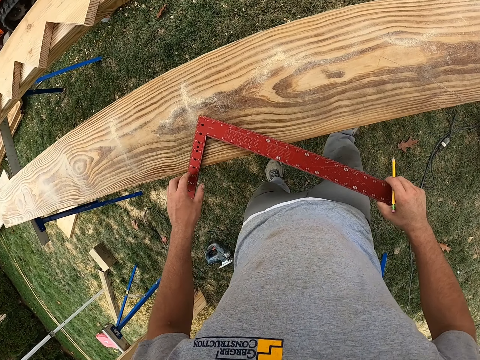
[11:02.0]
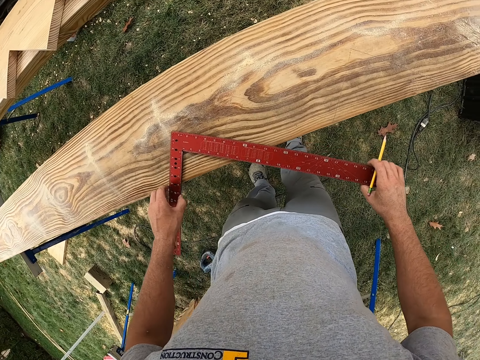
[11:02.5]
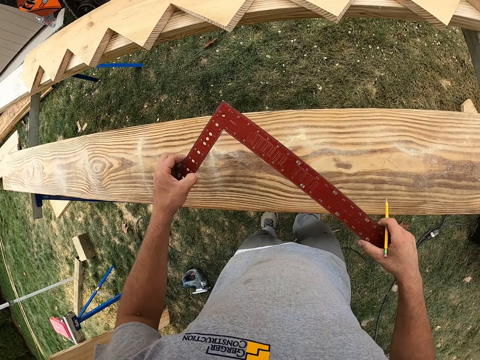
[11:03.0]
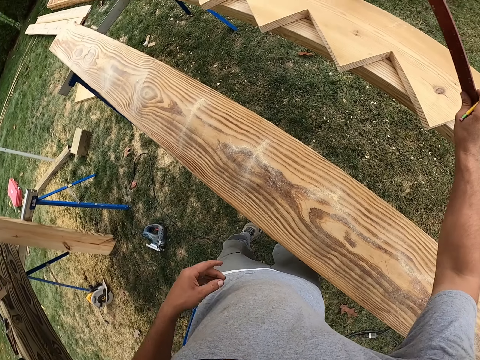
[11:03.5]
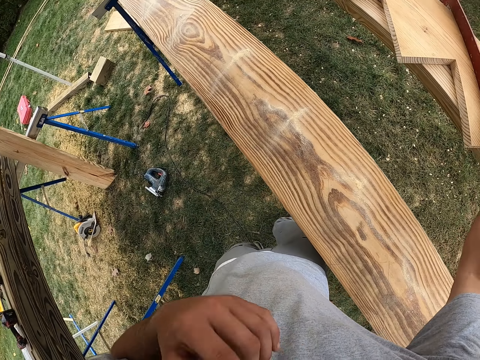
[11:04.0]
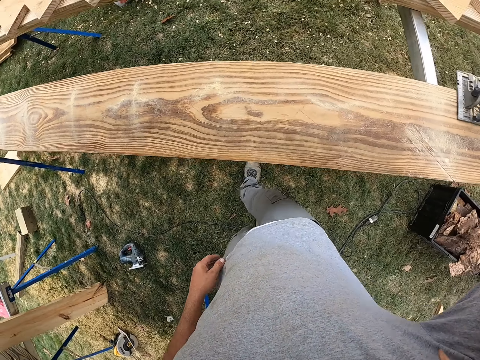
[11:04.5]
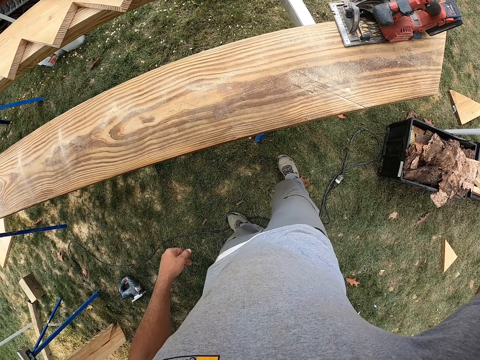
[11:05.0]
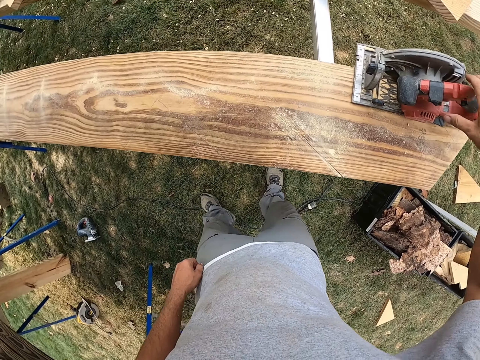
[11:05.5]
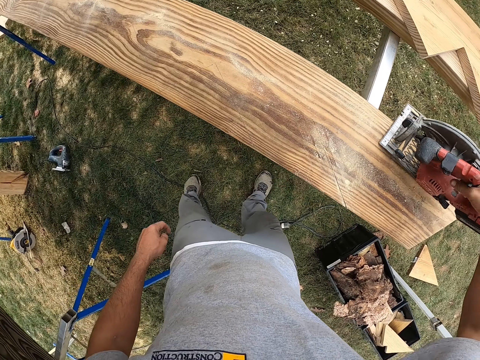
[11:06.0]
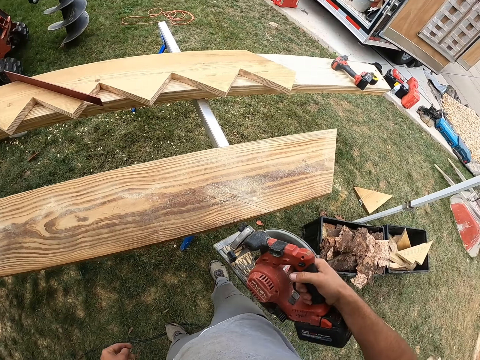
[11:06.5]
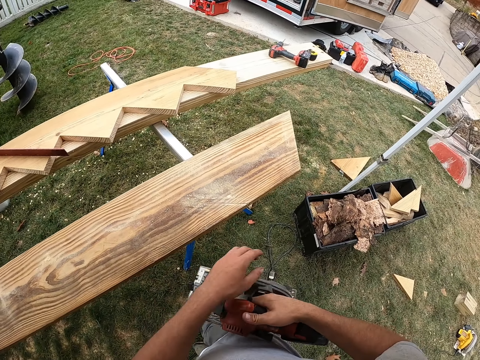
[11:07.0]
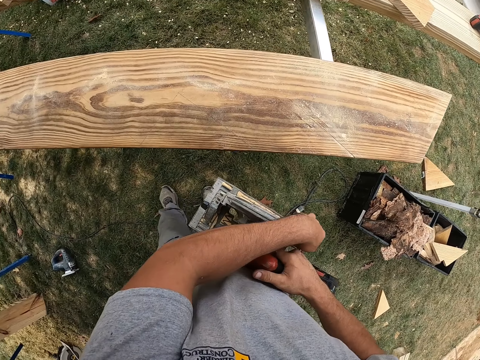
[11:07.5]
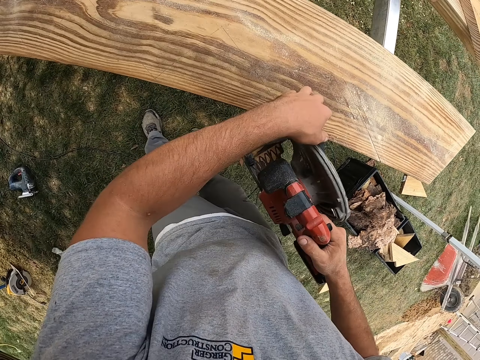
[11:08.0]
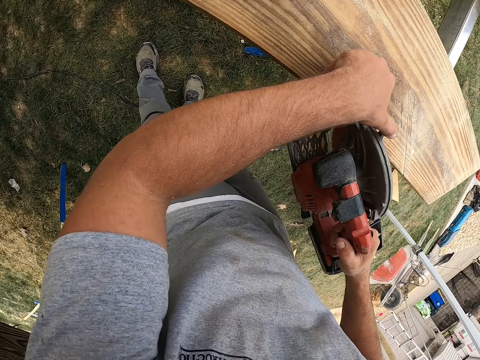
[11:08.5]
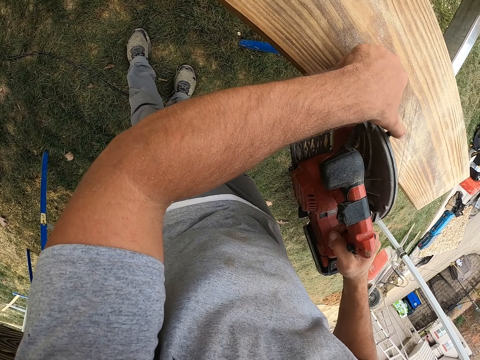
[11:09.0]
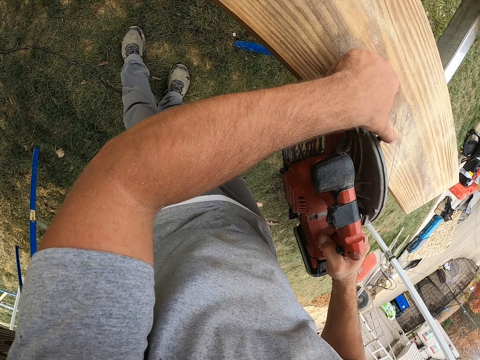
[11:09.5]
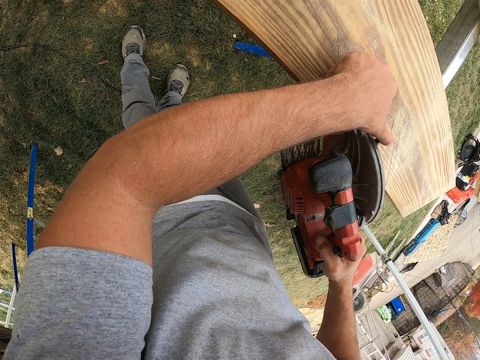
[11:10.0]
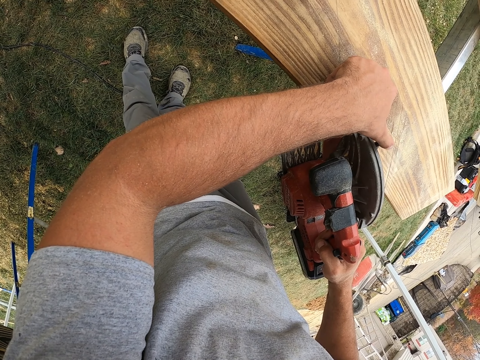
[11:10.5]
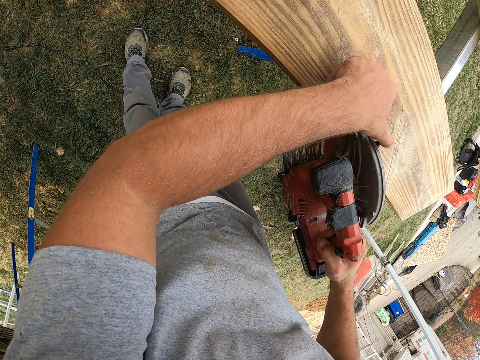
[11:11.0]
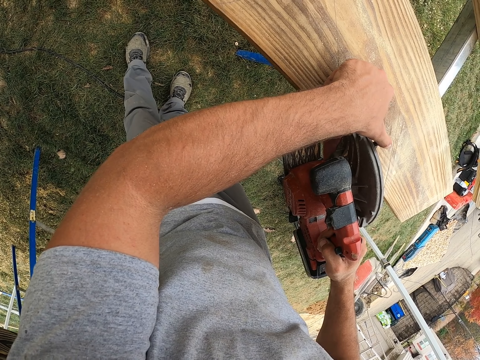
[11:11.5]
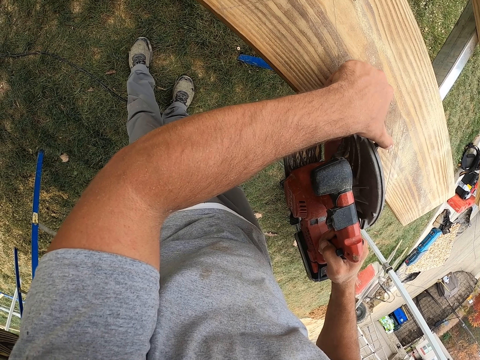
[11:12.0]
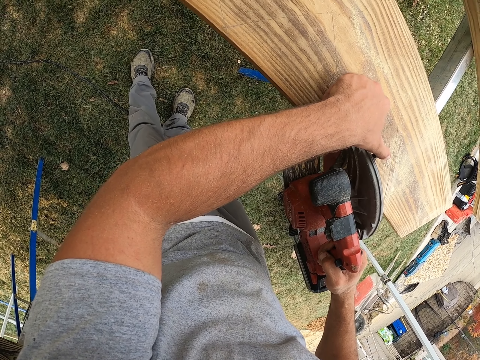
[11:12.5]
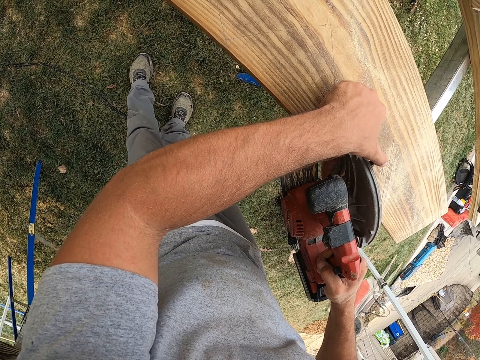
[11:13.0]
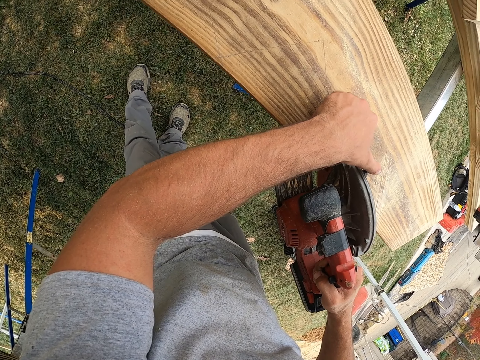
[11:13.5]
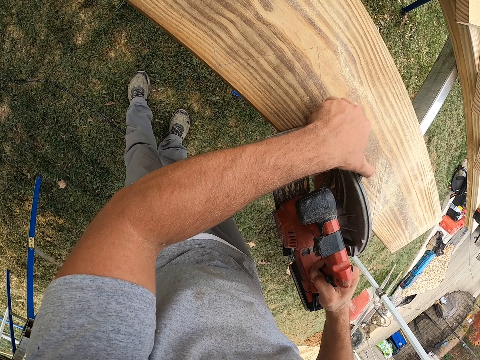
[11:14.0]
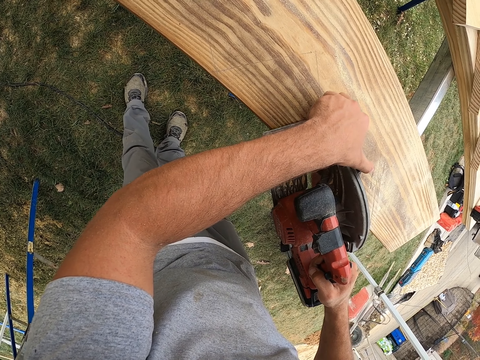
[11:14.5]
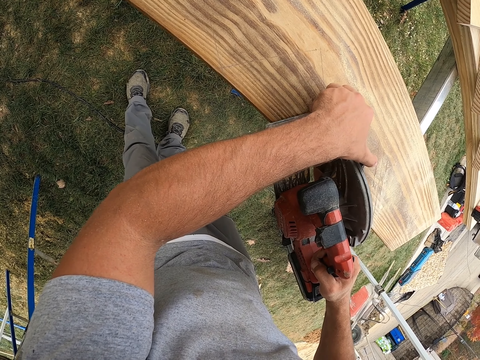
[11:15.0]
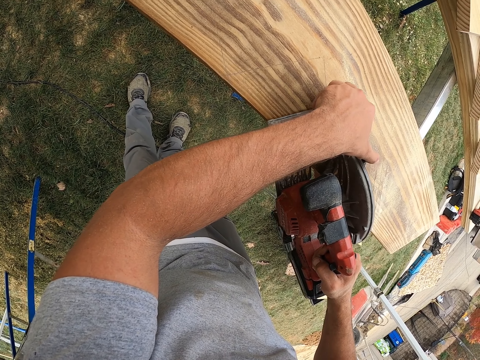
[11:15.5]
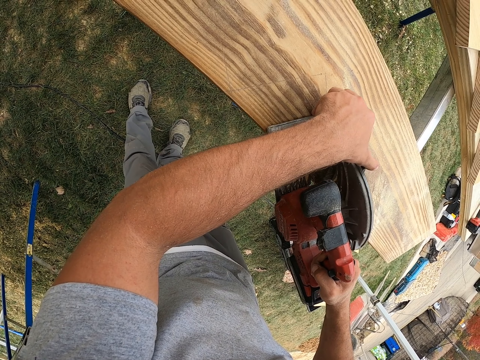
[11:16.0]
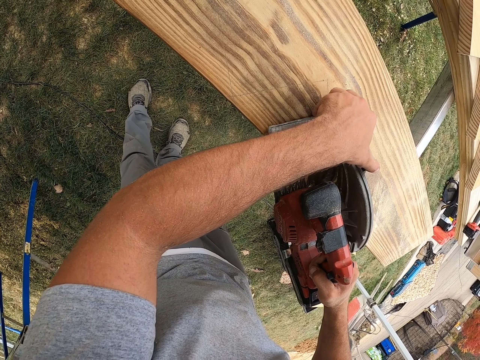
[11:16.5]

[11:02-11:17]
The camera wearer stops using a construction ruler. They put the square rule on a wood. They put a pencil on the ear. They use an electric hand circular saw to cut designs on a timber. They take the circular saw on the wood. They start the circular saw.

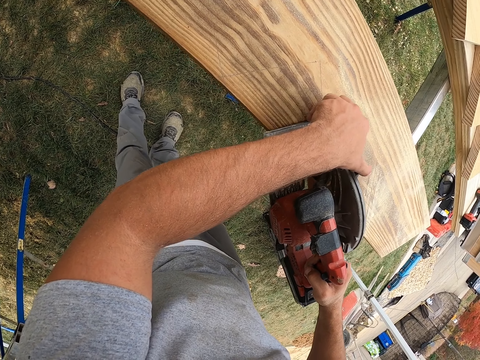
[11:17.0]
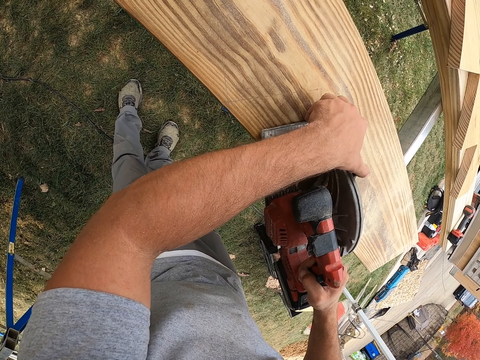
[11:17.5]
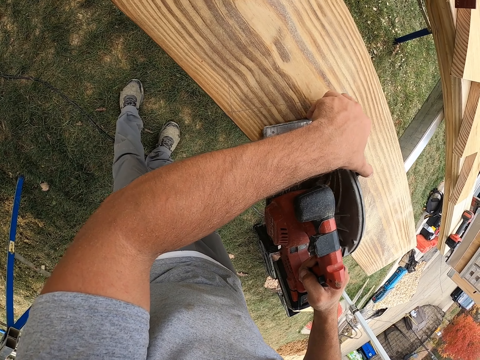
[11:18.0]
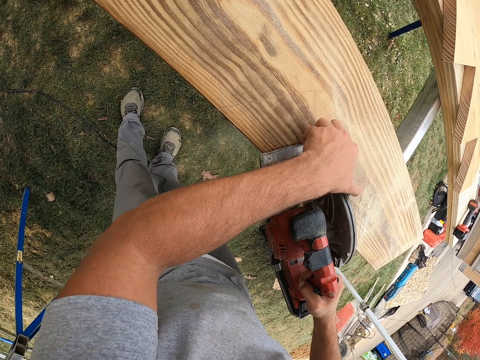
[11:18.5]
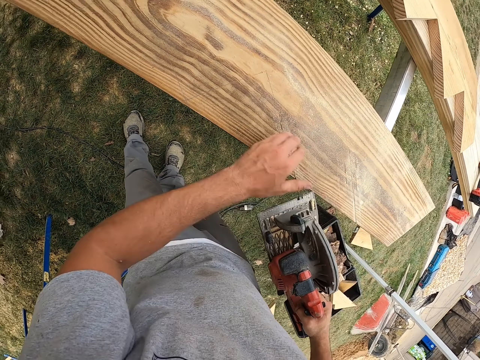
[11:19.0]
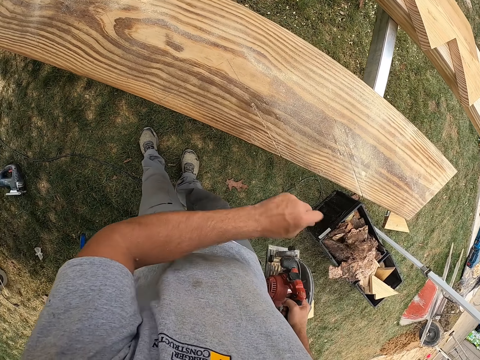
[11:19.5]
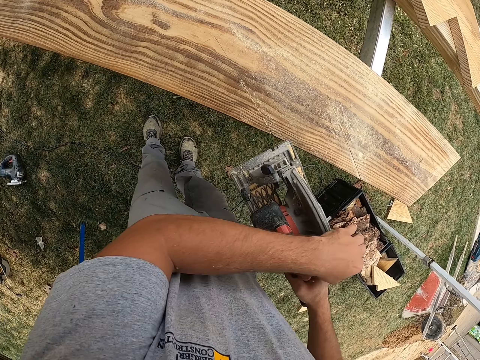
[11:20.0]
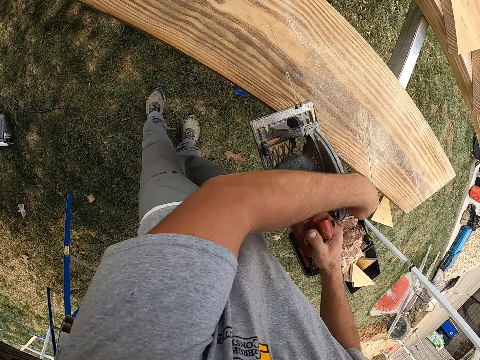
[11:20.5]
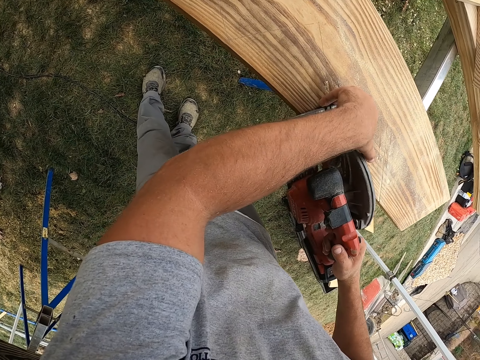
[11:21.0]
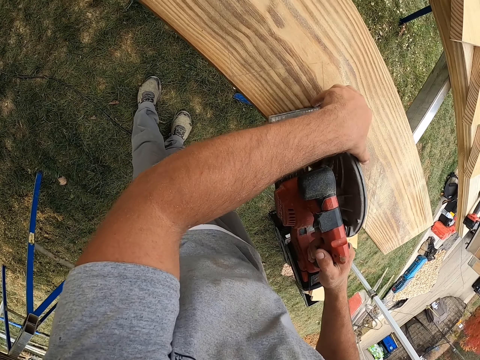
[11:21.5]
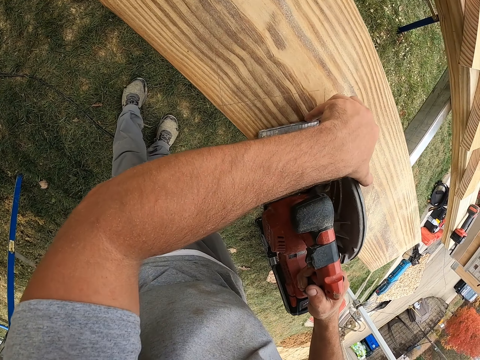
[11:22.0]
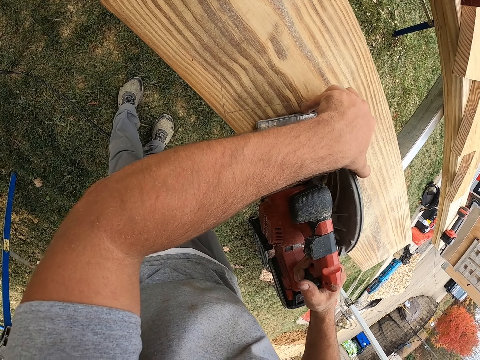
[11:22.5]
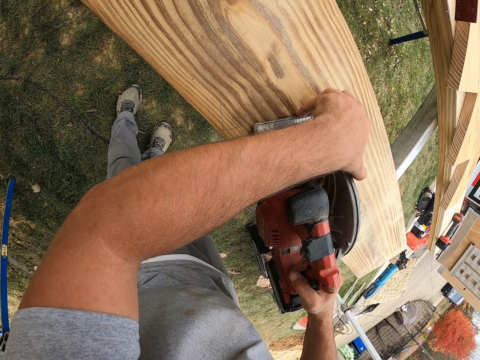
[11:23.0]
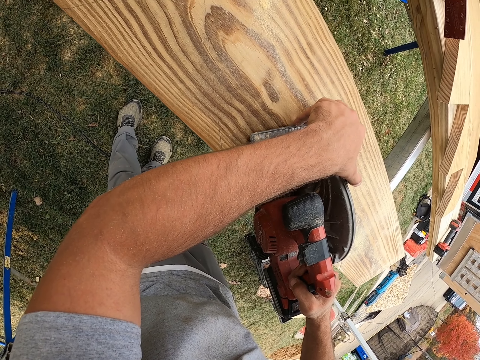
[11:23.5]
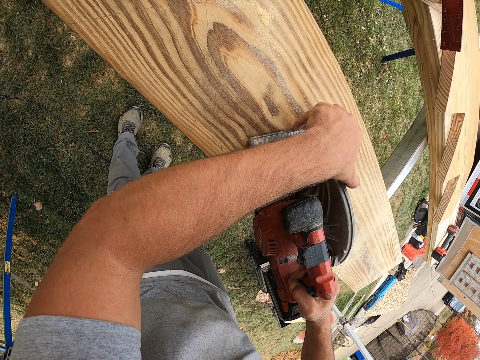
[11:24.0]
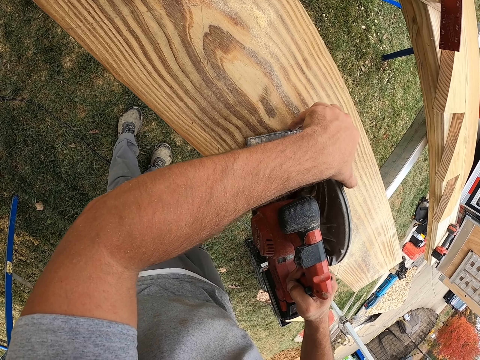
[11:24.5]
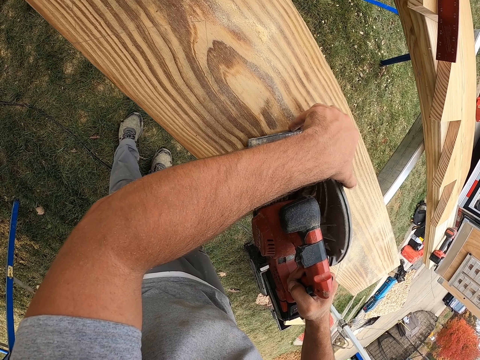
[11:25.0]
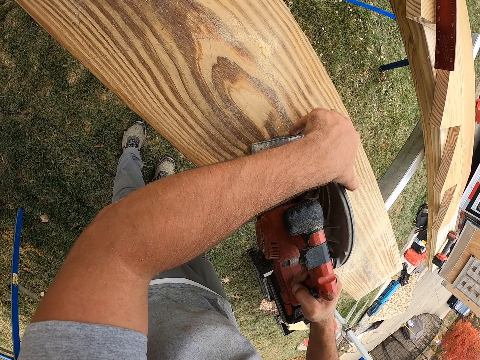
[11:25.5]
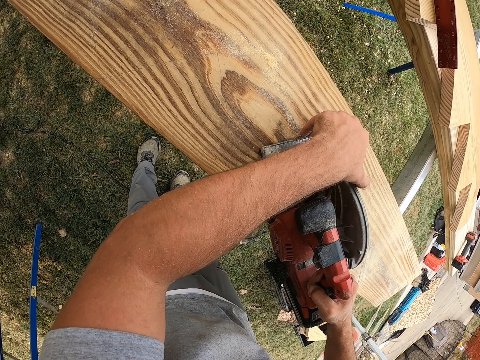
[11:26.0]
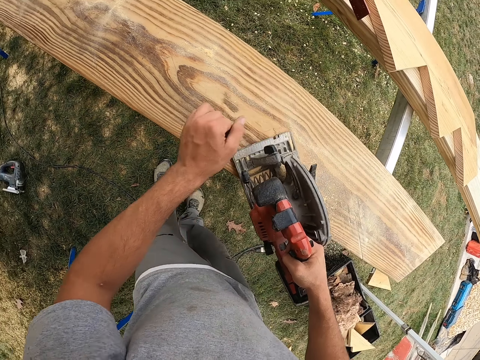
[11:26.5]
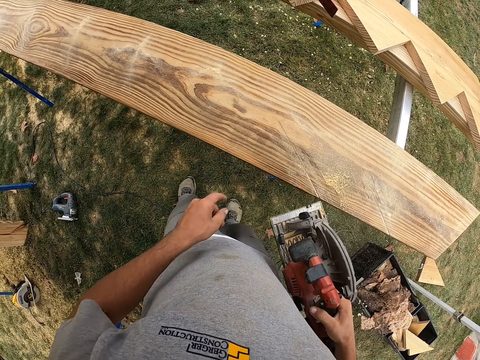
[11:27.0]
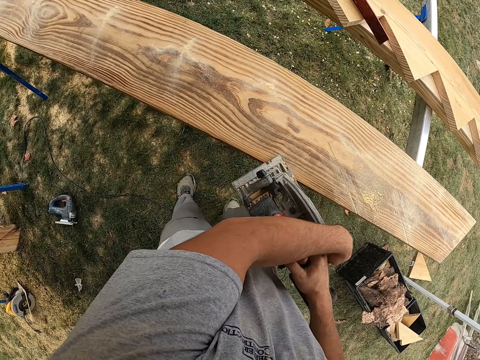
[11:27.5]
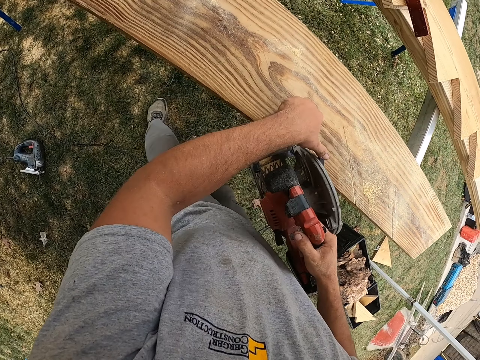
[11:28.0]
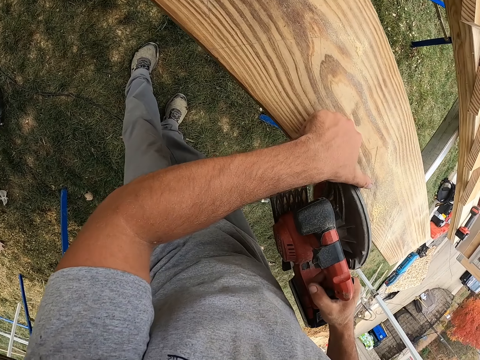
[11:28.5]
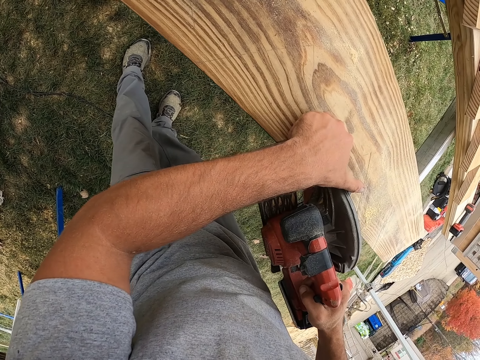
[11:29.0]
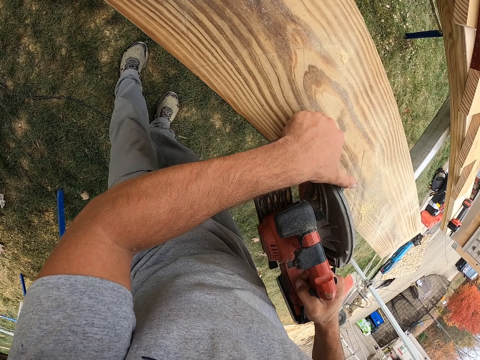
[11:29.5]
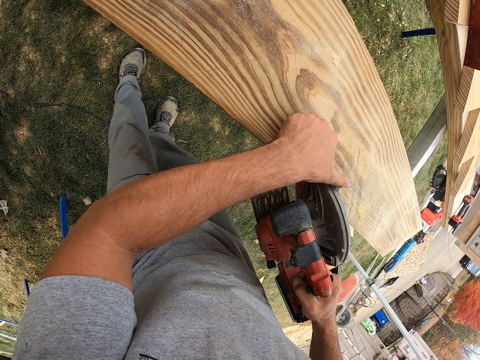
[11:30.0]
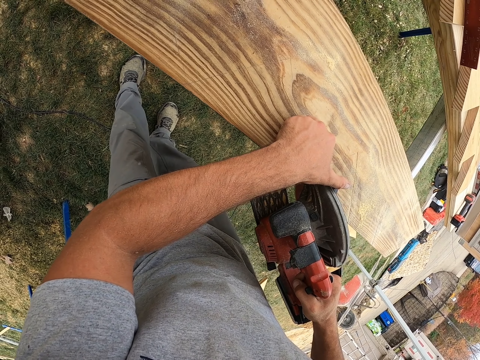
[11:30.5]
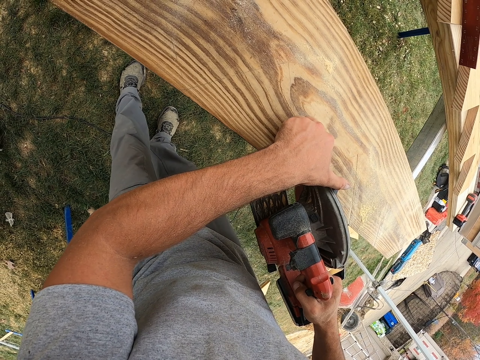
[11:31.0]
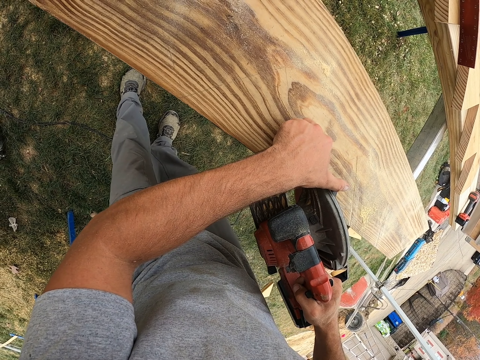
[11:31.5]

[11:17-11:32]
The camera wearer wipes the sawdust with the left hand. They start a circular saw. They cut wood with the circular saw. They start the circular saw. They cut wood with the circular saw.
